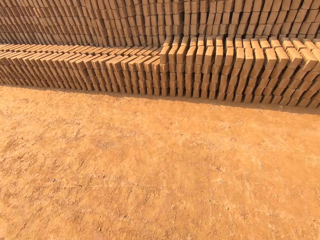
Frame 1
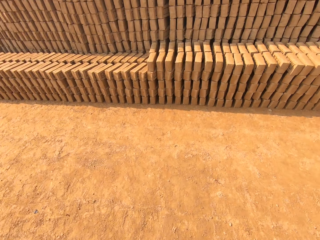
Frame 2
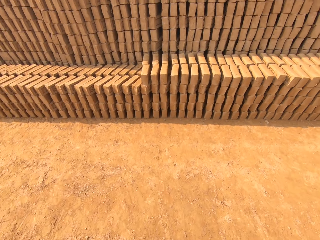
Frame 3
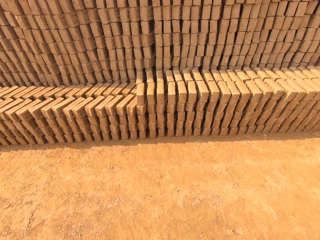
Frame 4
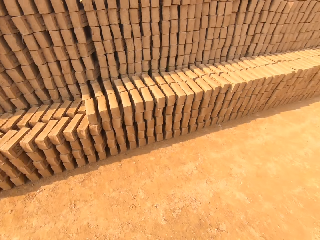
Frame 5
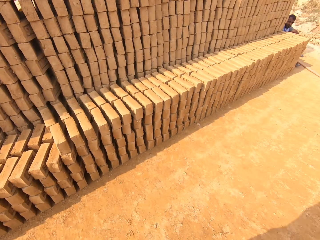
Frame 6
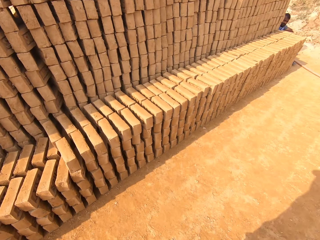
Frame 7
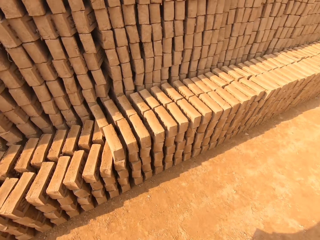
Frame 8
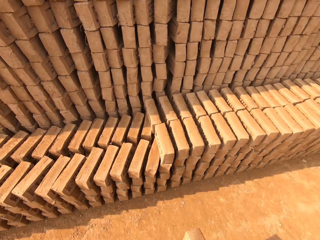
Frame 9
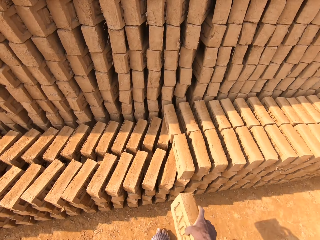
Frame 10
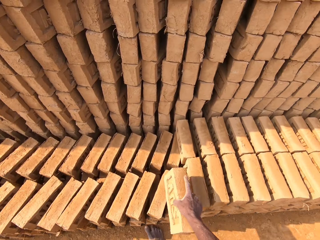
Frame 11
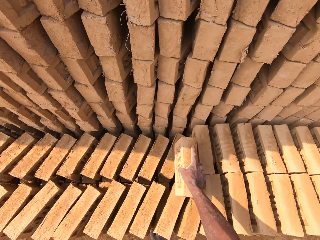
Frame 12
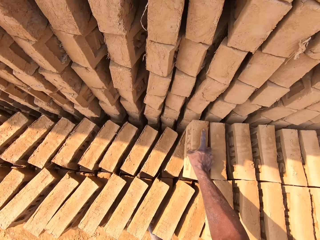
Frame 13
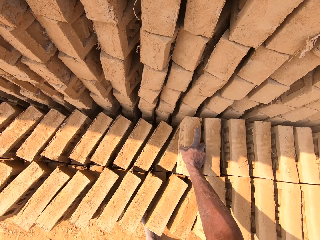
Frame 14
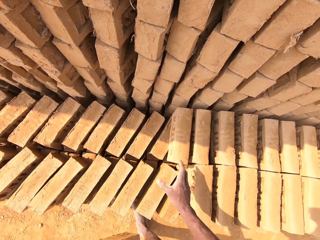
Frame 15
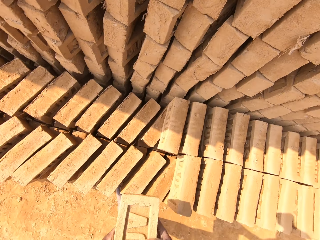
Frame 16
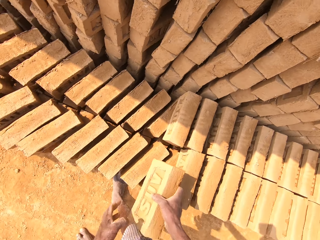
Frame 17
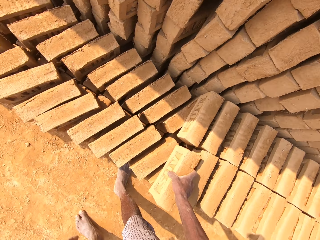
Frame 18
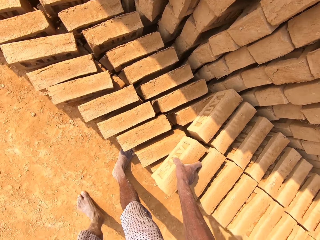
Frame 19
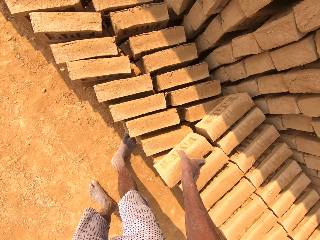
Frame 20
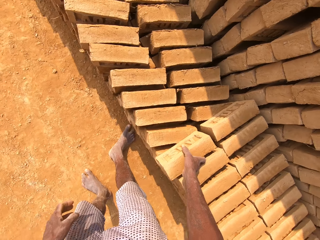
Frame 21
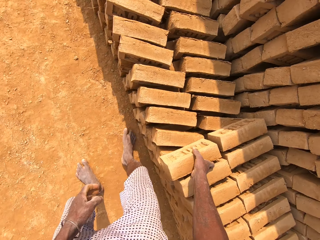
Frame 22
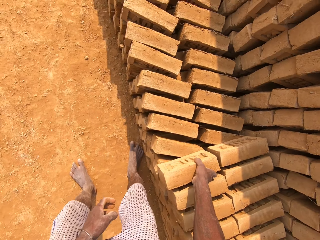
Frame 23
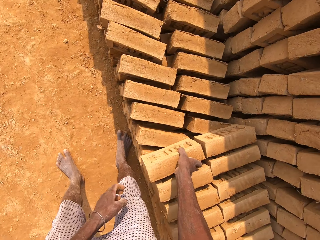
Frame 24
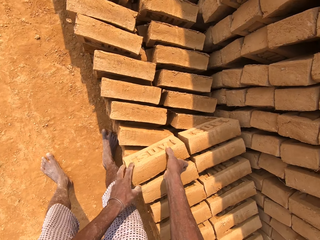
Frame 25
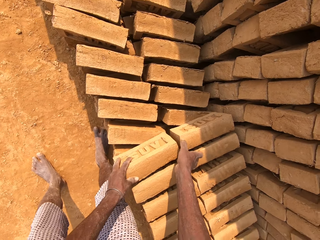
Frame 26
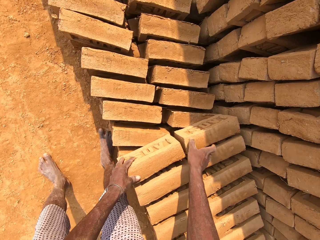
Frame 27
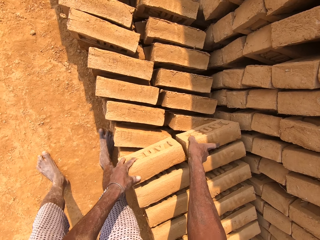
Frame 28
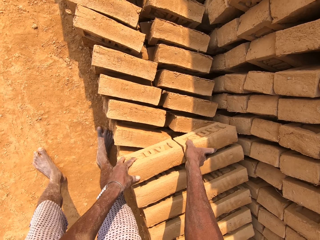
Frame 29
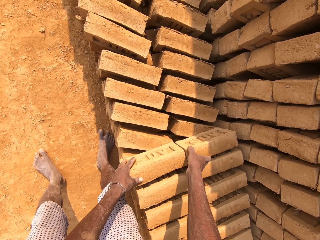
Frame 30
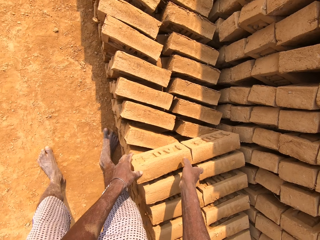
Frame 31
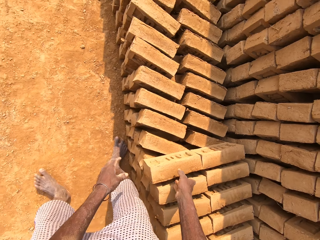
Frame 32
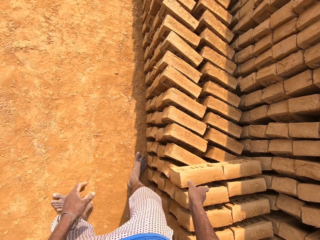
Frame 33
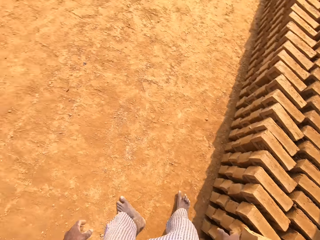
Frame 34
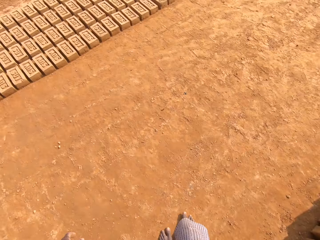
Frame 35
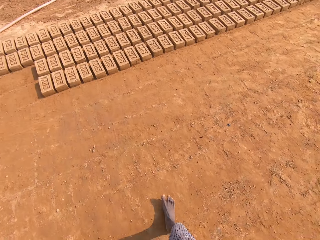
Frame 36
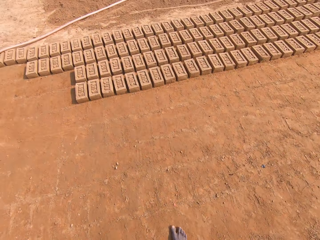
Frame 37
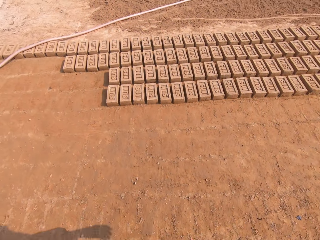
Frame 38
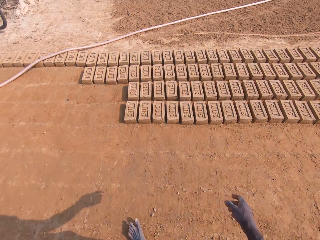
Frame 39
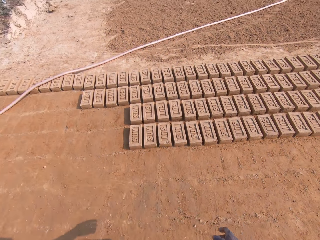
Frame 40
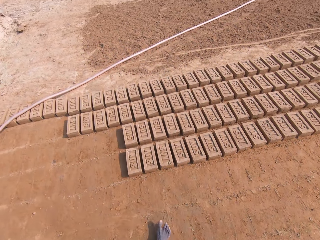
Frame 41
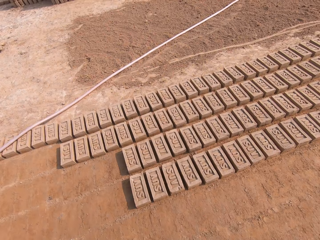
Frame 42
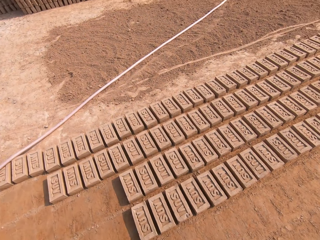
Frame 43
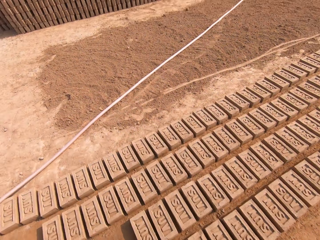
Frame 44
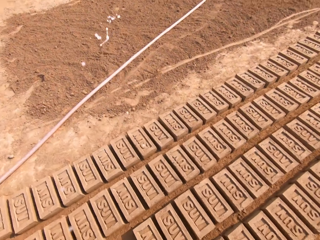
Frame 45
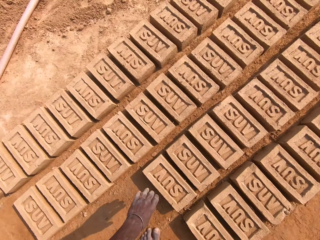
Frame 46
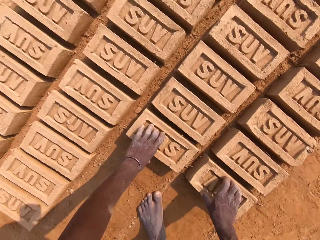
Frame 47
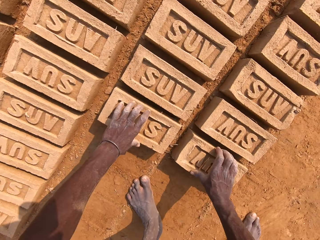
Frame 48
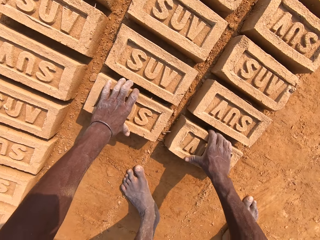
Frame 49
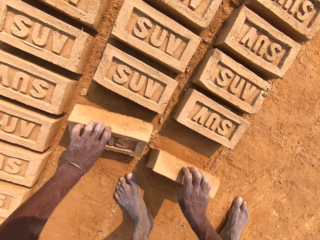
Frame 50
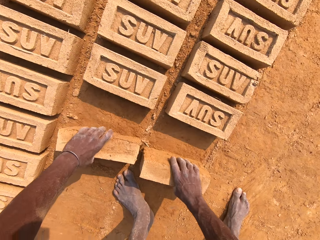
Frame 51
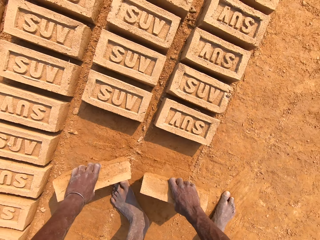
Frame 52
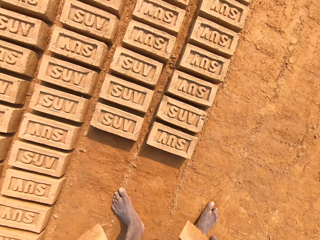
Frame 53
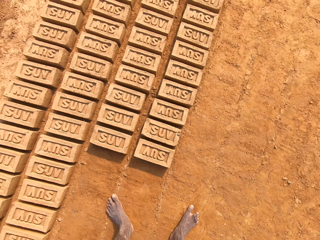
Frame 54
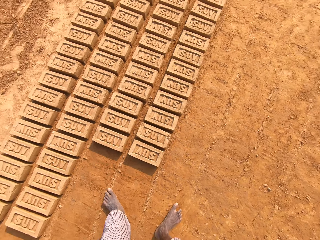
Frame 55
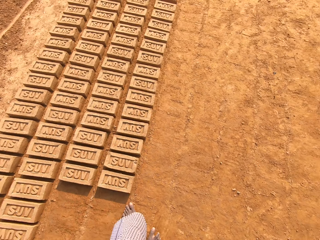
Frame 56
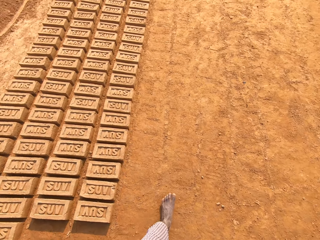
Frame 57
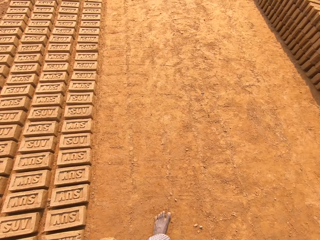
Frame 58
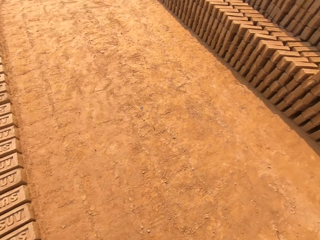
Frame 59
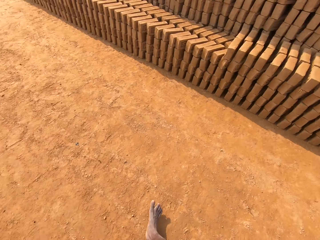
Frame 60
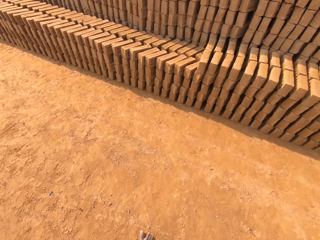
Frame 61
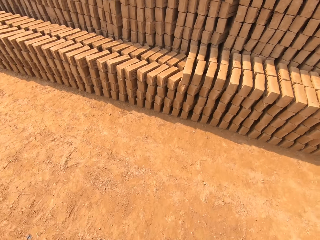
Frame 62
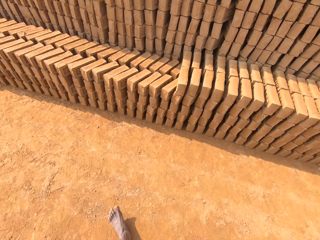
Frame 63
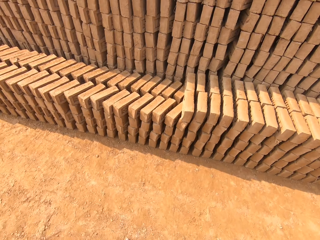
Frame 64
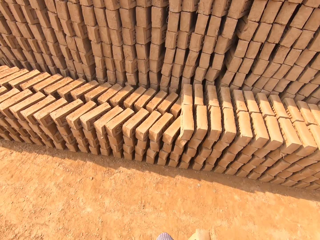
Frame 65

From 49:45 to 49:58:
A man sits on the field. The camera wearer puts a brick on other bricks. They put a brick on other bricks again. They move a brick on other bricks. They walk around the field. They pick bricks from the ground. They walk around the field.

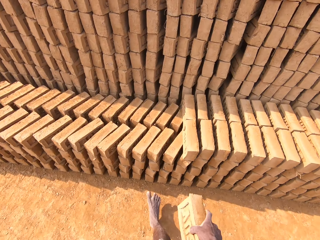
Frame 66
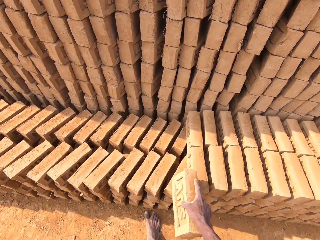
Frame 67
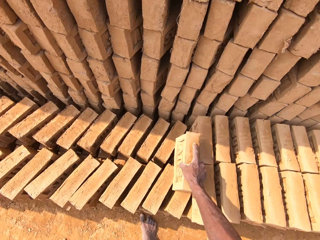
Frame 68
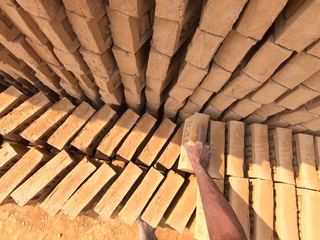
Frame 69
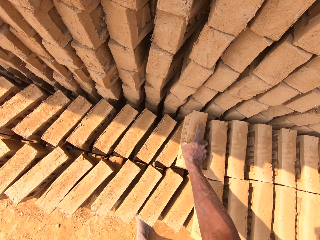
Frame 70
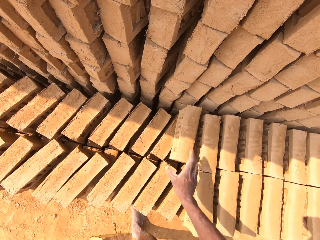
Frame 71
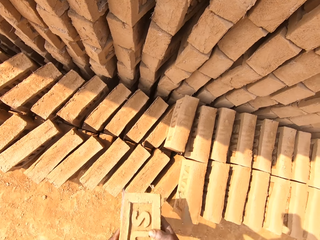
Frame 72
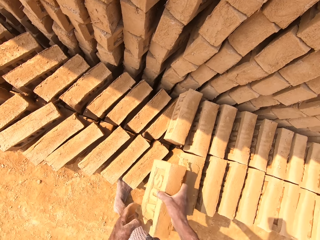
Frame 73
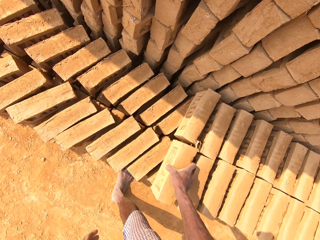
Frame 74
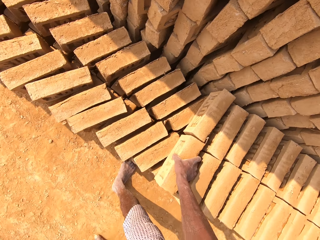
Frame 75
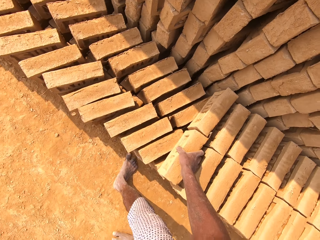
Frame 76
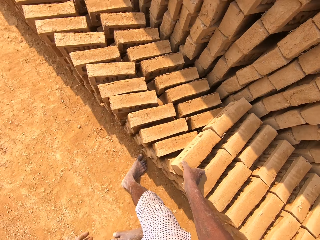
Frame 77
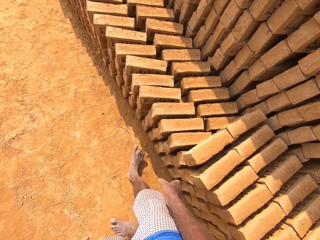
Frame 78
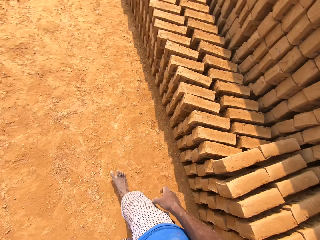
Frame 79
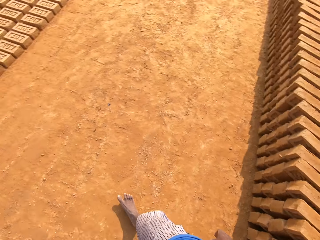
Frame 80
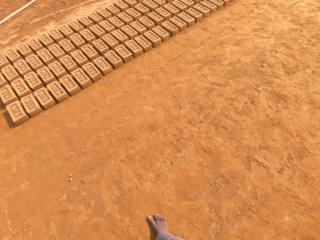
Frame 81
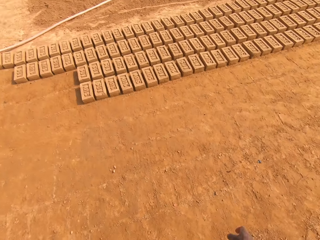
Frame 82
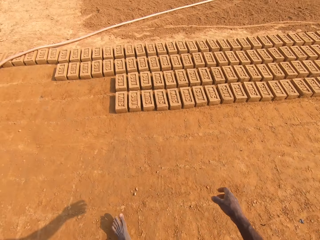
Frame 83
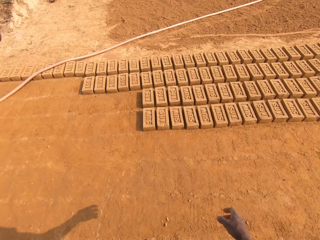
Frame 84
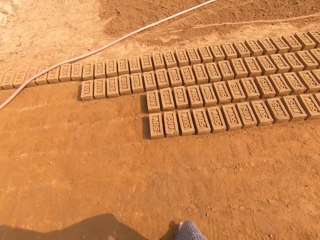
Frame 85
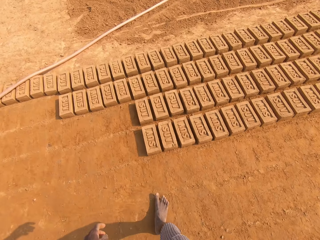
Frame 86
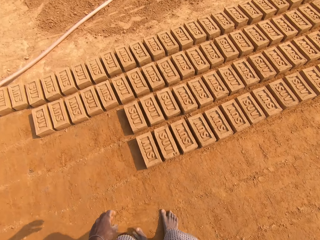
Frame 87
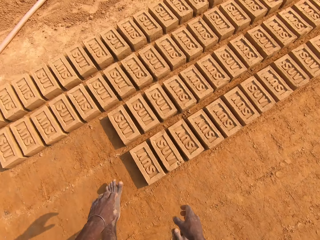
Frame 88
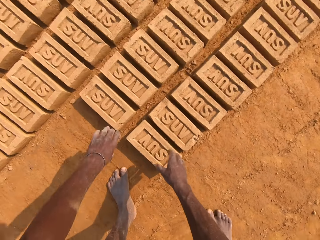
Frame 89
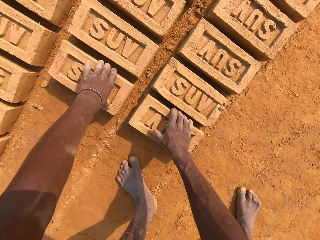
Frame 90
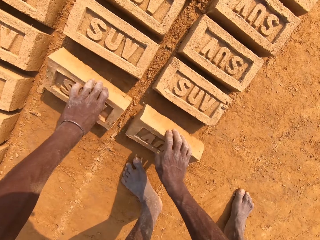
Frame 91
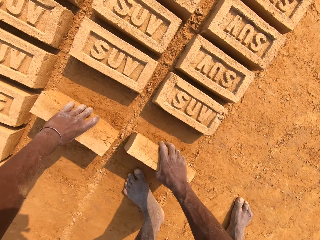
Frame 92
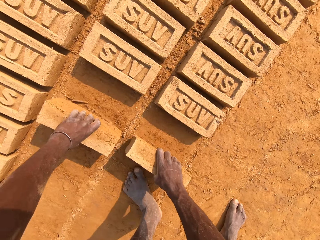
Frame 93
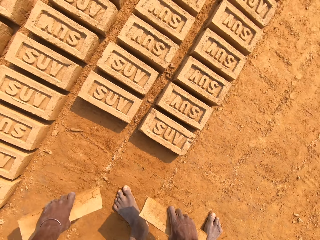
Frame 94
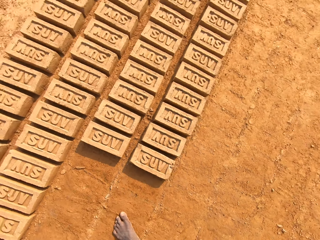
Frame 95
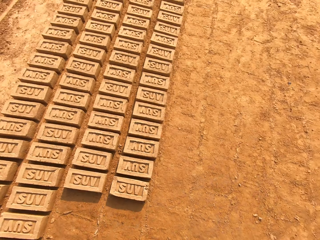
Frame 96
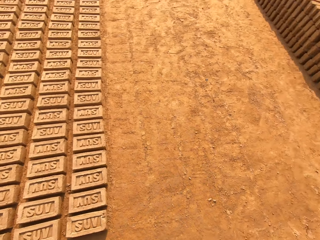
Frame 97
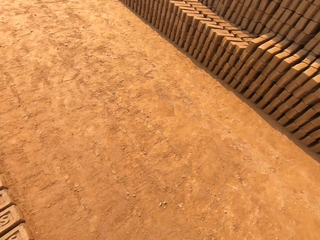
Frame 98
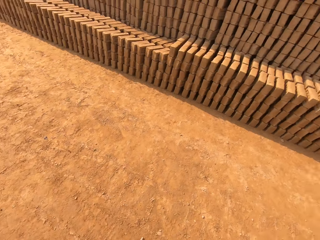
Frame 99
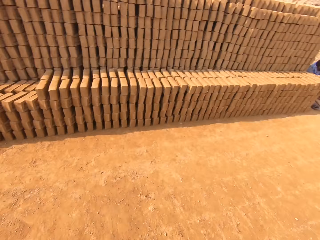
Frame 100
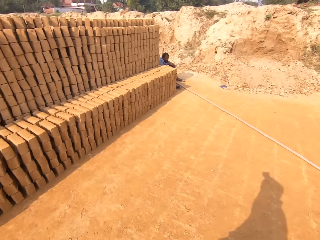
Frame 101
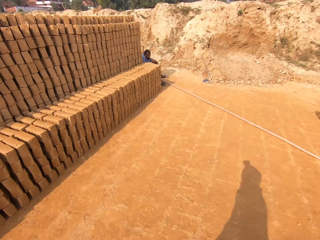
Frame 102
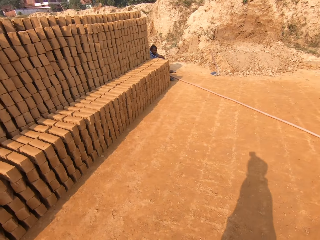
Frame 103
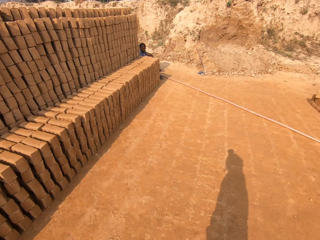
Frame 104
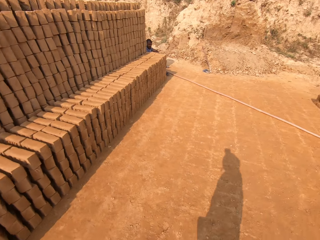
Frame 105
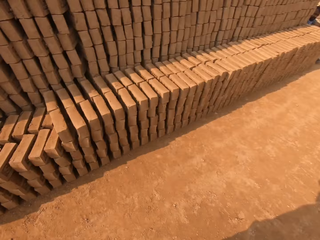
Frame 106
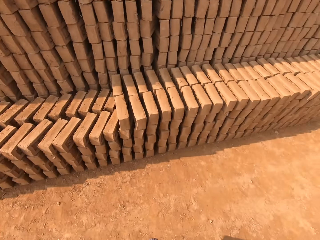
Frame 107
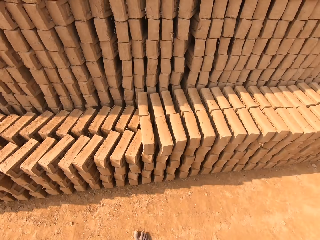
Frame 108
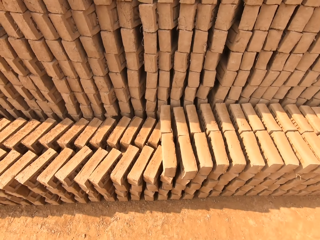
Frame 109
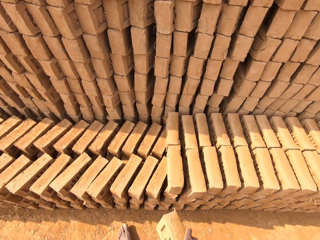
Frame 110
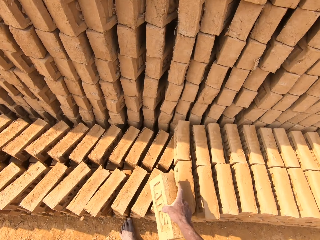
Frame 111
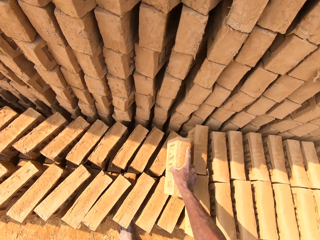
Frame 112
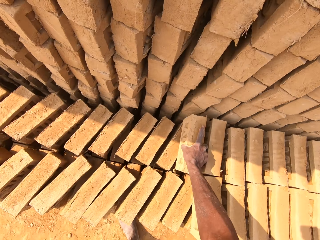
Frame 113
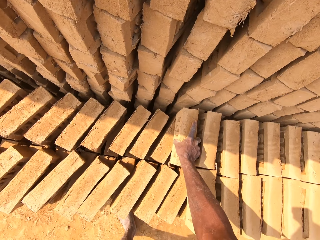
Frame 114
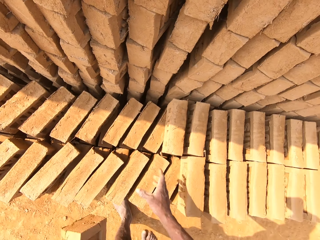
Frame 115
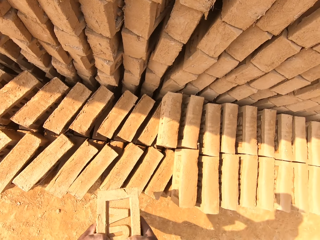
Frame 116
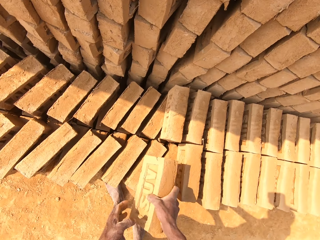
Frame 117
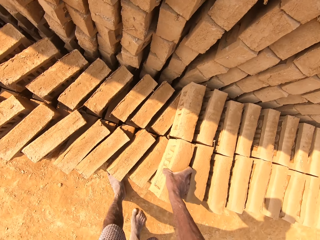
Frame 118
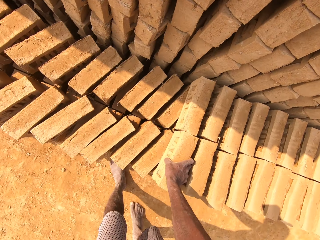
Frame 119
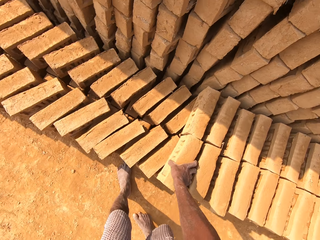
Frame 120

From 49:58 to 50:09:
The camera wearer puts a brick on other bricks. They put a brick on other bricks again. They walk around the field. They pick bricks from the ground. They walk around the field. A man sits on the field. The camera wearer puts a brick on other bricks. They put a brick on other bricks again.
